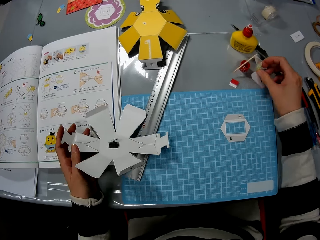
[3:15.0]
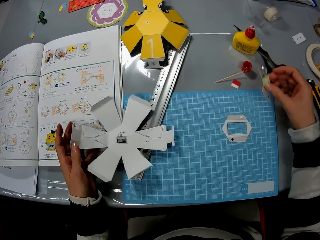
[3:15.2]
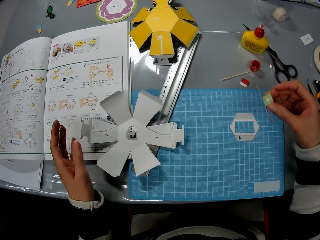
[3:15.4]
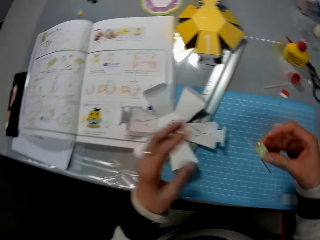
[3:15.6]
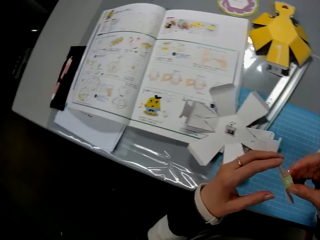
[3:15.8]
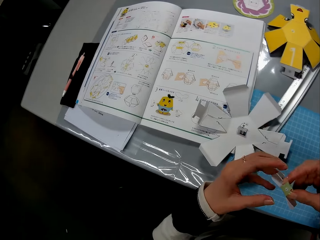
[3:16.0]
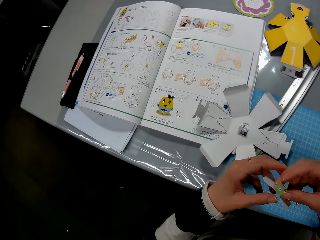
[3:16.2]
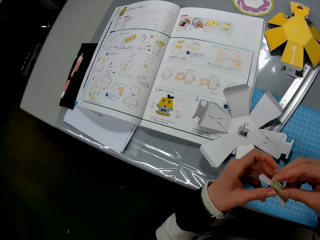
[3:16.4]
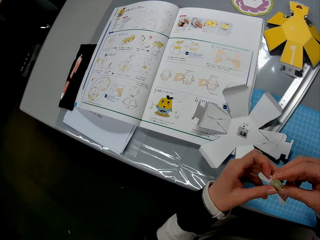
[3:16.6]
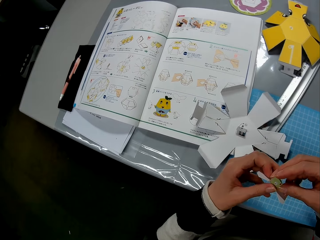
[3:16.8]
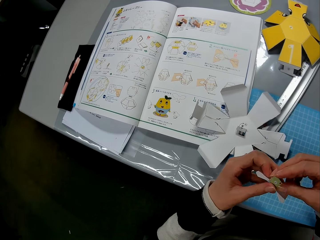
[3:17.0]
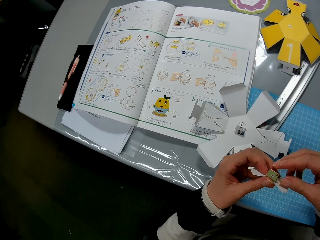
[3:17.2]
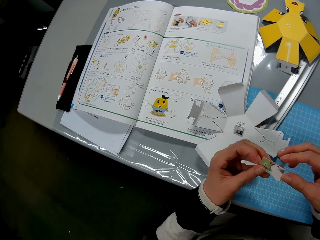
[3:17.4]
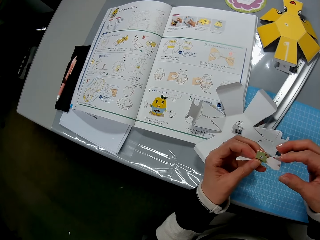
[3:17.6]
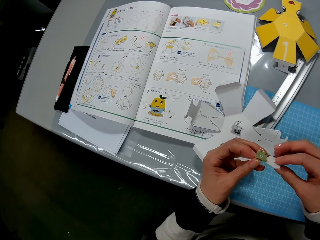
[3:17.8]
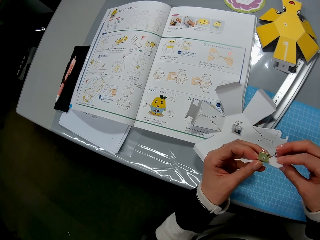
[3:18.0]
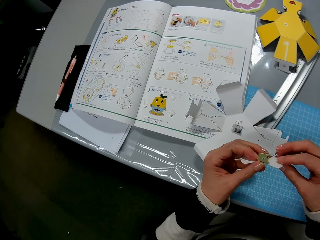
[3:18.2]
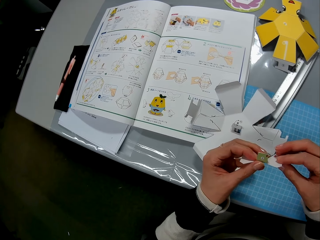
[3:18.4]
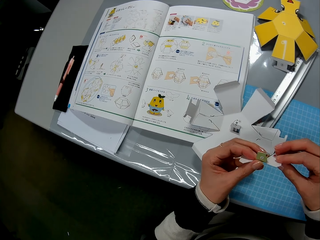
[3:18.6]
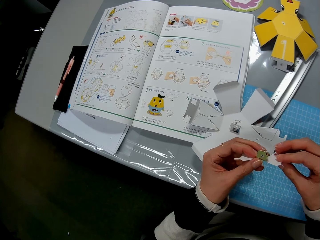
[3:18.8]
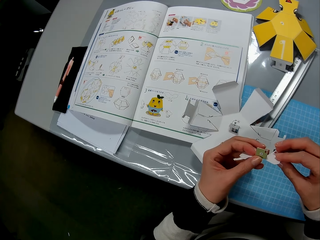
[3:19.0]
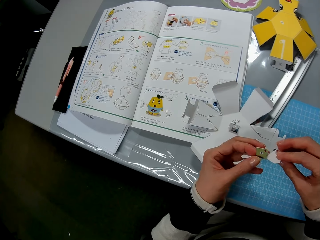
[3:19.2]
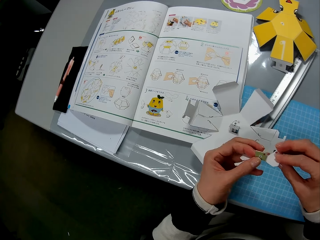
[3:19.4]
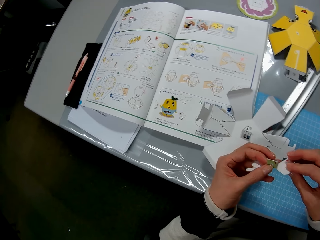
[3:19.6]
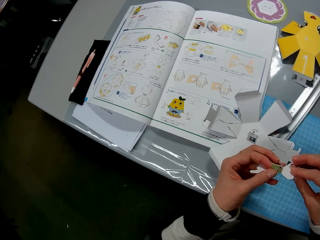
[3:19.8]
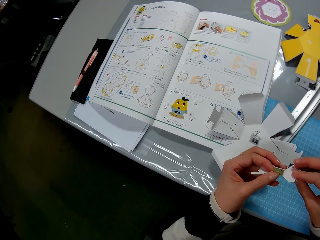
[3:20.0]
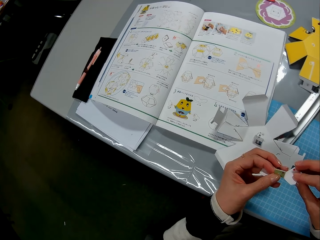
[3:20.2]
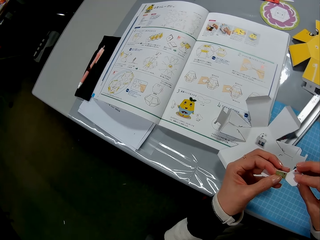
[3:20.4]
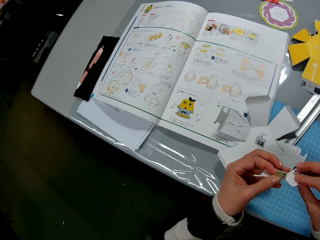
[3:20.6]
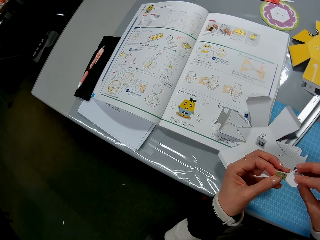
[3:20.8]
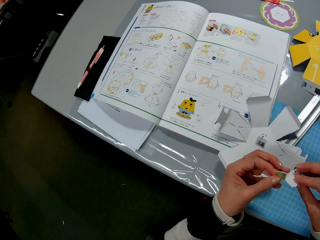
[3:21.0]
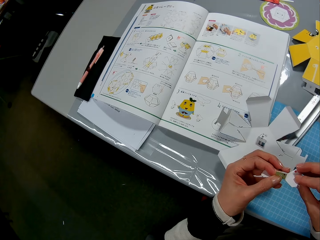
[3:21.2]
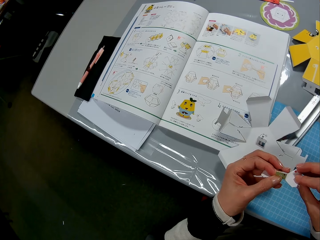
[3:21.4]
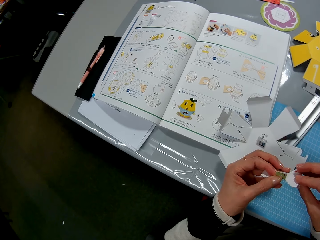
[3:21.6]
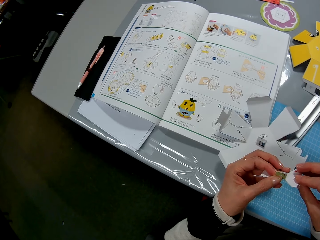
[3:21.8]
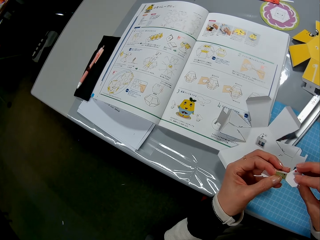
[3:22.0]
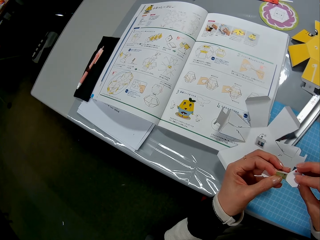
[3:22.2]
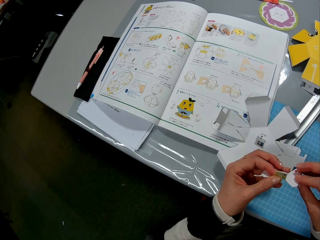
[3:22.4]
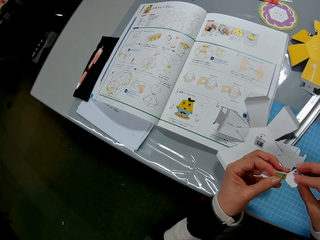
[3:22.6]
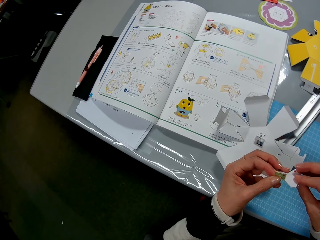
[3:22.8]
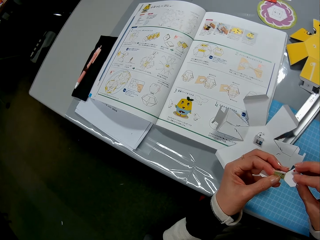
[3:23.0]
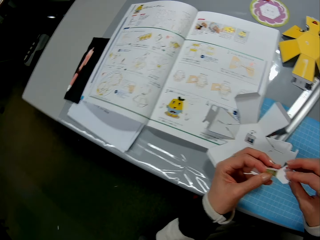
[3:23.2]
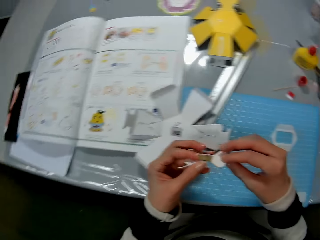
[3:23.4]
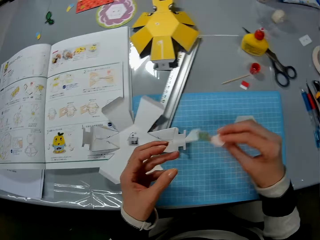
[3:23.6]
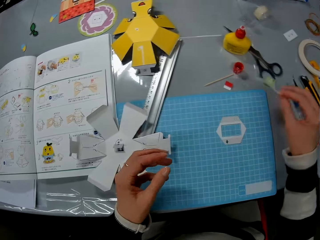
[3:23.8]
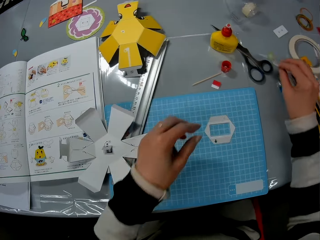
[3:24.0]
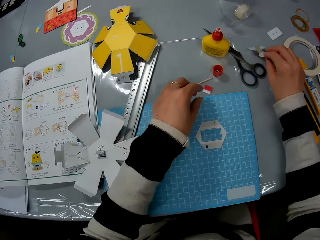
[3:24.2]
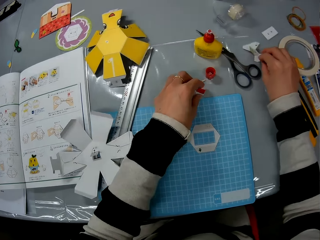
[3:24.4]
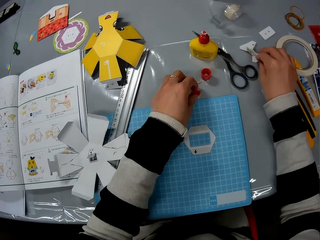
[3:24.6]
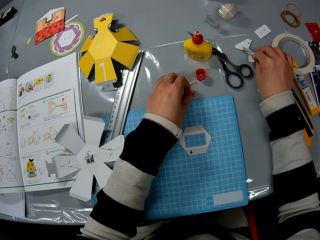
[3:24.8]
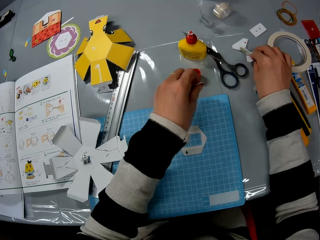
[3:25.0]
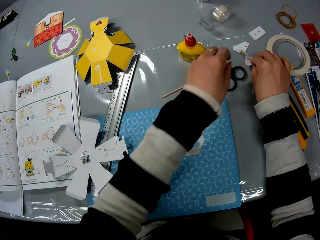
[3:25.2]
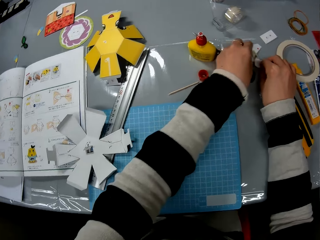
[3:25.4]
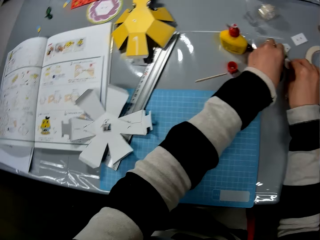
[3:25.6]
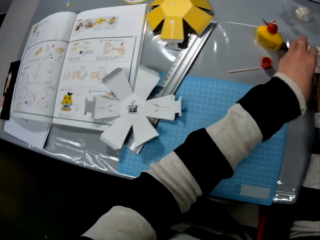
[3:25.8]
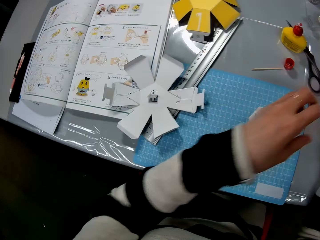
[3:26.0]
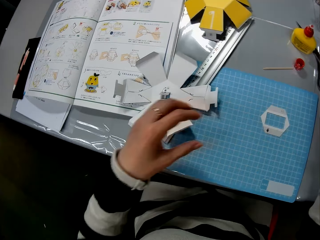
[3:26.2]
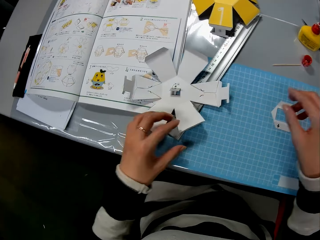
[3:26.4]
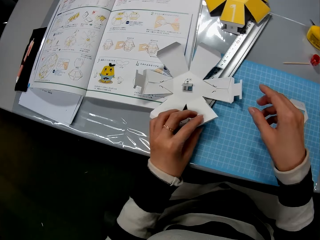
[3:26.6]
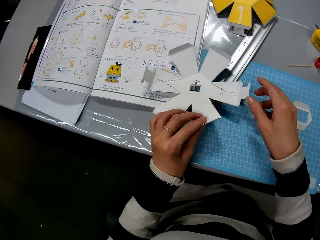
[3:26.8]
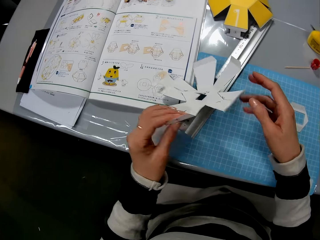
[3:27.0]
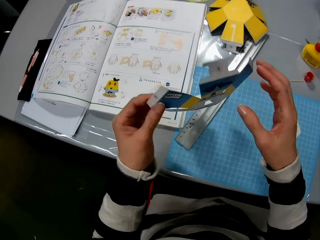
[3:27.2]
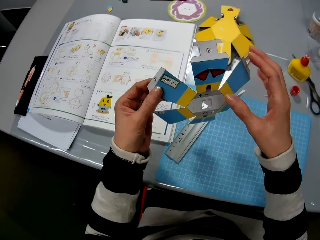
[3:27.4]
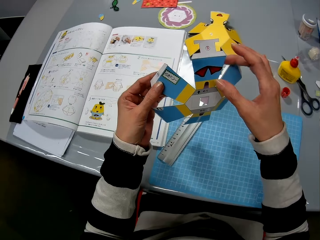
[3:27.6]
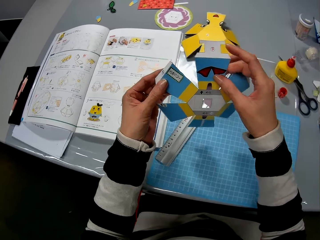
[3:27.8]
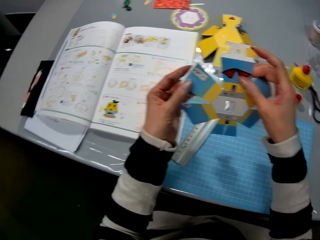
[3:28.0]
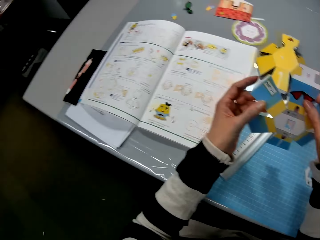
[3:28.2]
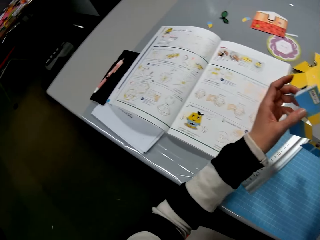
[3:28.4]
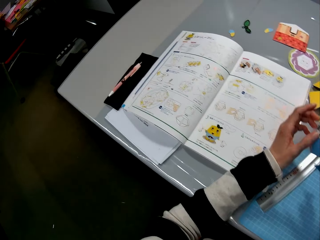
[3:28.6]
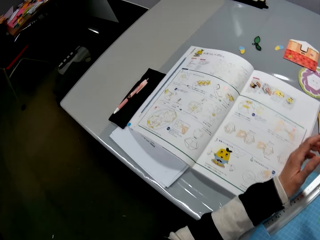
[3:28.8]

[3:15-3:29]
The camera wearer picks a piece of paper from the table. They put the piece of paper on the table. They look at the piece of paper. They put the piece of paper on the table. They pick a piece of paper from the table. They put the piece of paper on the other piece of paper. They pick the piece of paper from the table.

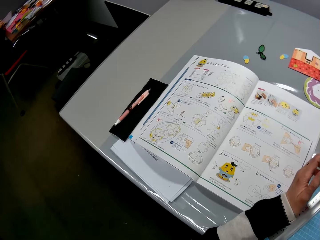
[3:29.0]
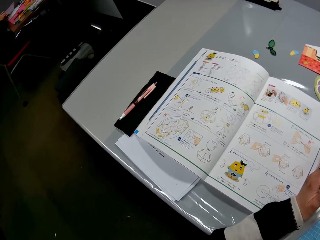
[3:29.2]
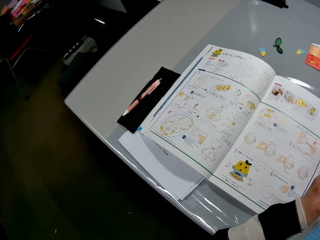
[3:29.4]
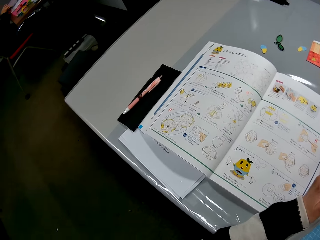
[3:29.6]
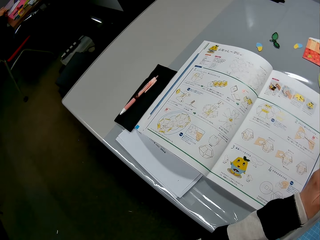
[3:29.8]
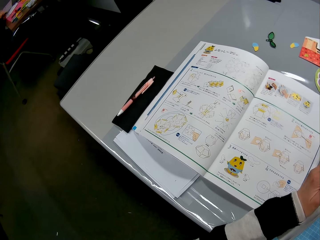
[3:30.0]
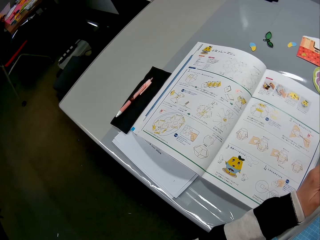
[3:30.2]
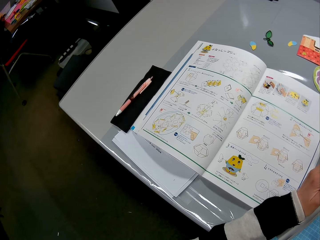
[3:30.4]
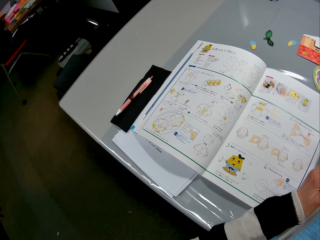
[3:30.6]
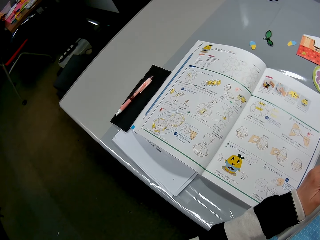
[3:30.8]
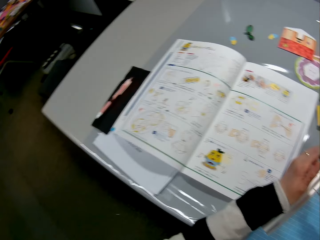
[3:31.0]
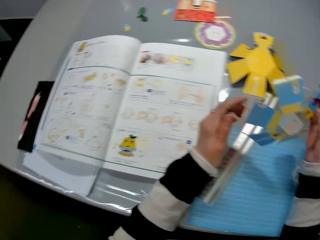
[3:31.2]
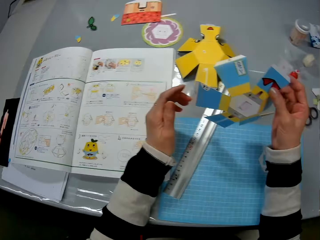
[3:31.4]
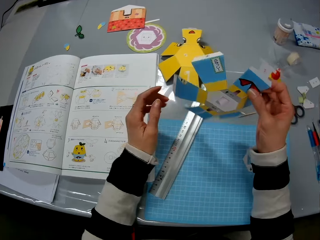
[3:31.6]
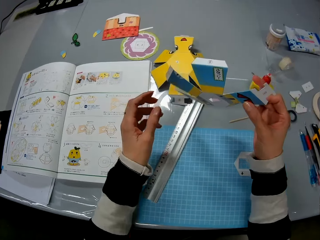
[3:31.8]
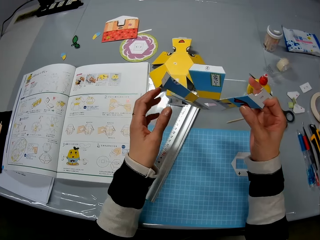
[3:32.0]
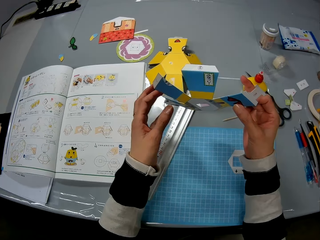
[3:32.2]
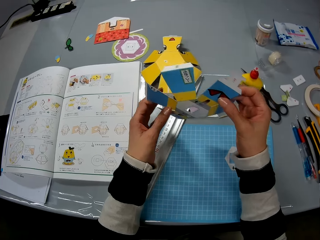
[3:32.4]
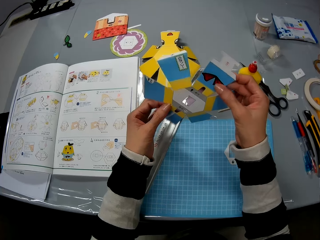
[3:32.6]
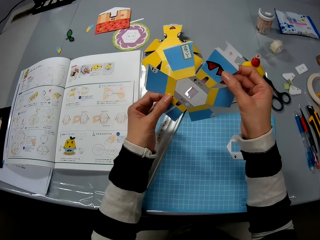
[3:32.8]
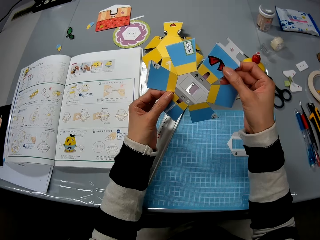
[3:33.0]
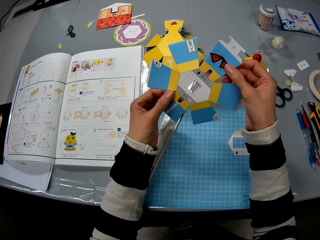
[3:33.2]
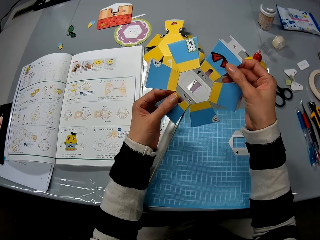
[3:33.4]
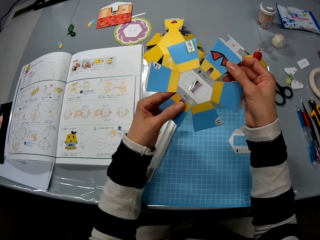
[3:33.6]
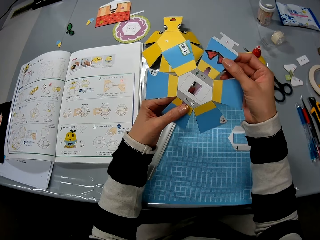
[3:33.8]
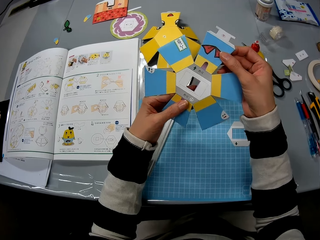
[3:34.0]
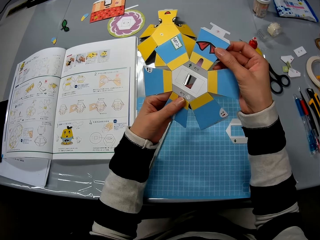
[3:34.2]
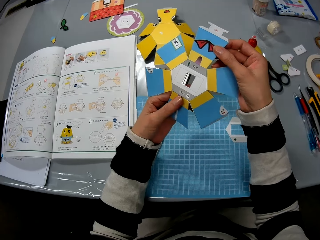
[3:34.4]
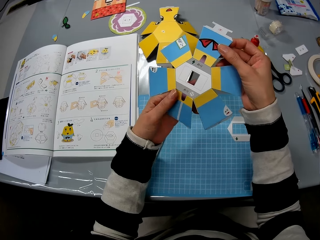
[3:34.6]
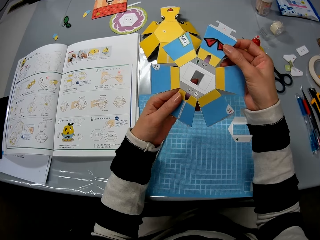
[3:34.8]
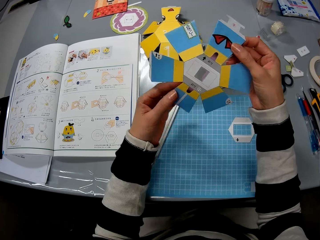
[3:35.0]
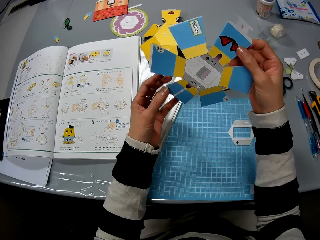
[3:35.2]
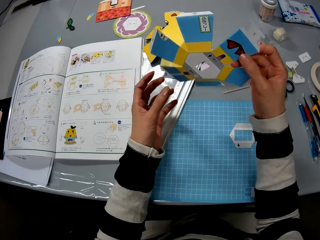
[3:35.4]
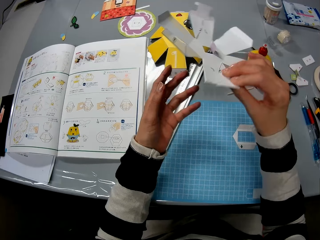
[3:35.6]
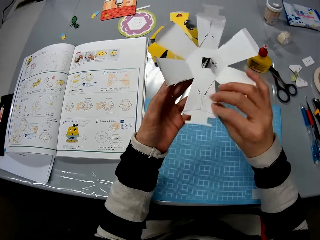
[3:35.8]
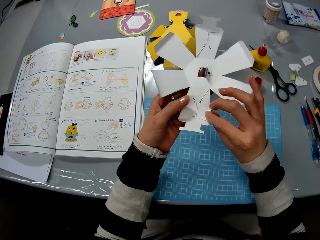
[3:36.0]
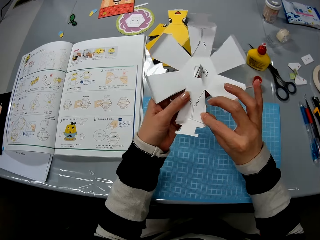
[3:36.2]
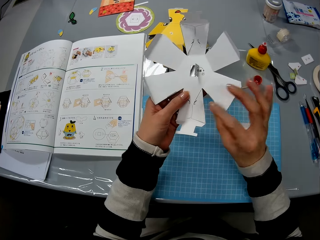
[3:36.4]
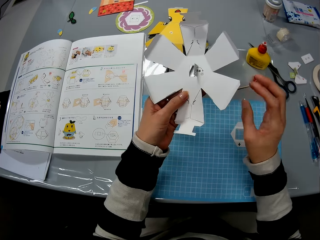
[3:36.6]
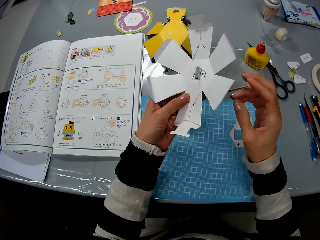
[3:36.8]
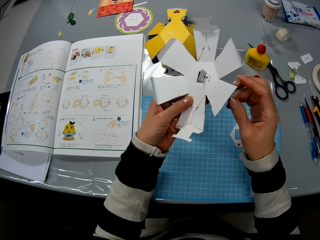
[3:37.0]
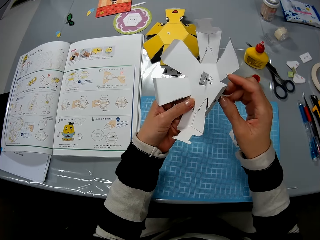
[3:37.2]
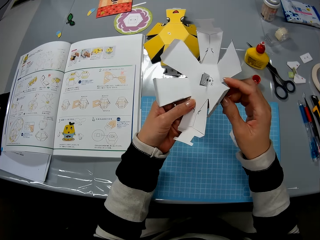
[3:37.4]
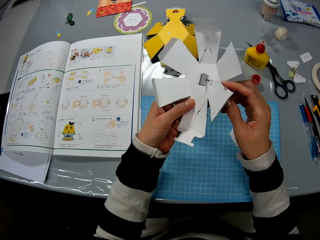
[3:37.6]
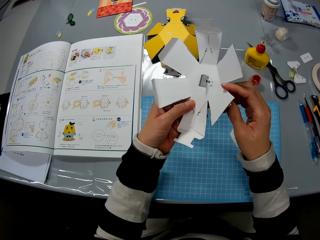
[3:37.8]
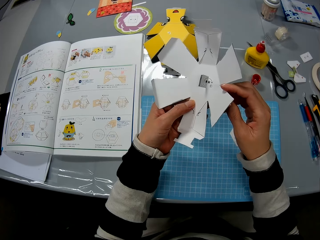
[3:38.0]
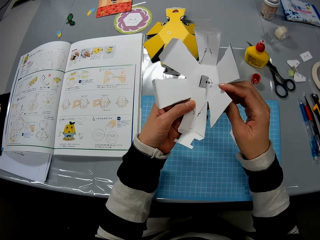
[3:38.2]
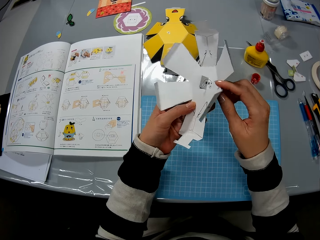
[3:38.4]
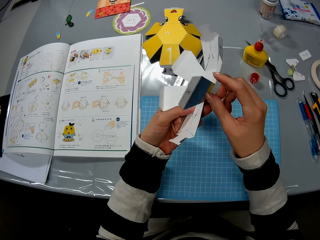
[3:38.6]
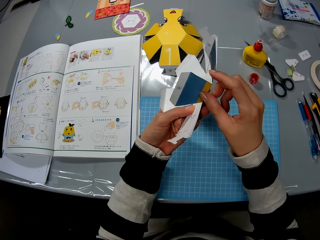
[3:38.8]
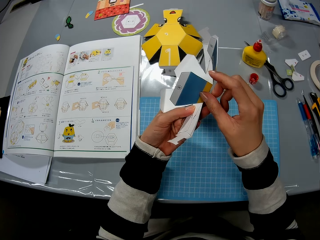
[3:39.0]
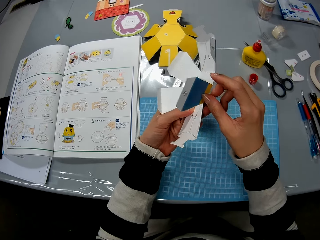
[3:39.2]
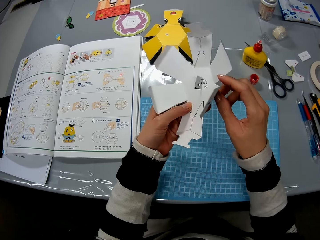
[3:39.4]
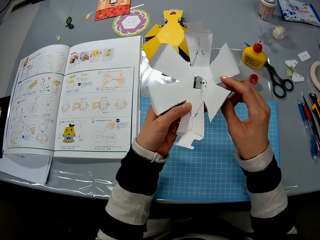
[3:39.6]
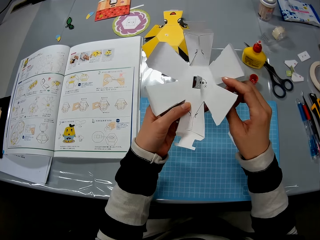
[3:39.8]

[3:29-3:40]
The camera wearer looks at the book. They look at the piece of paper. They check the paper craft.
